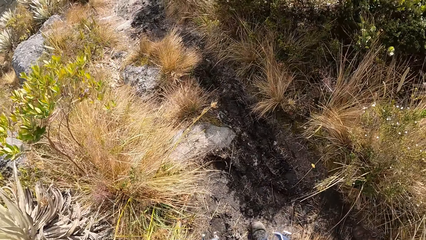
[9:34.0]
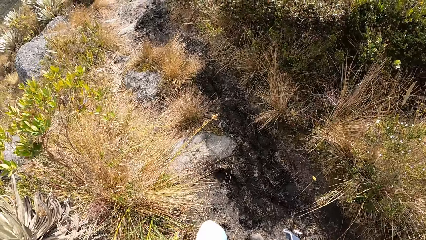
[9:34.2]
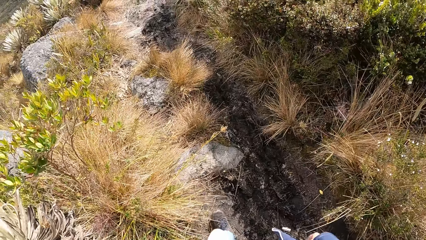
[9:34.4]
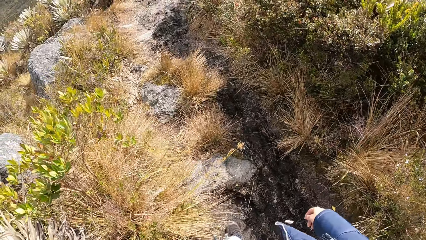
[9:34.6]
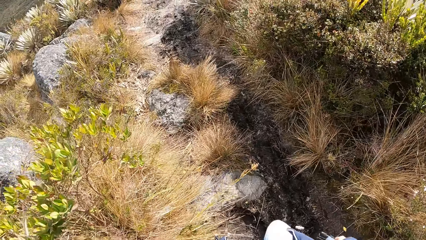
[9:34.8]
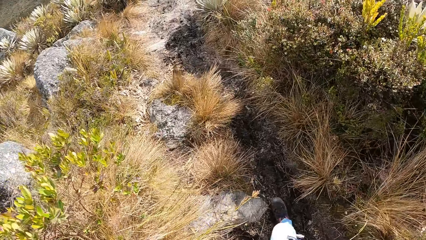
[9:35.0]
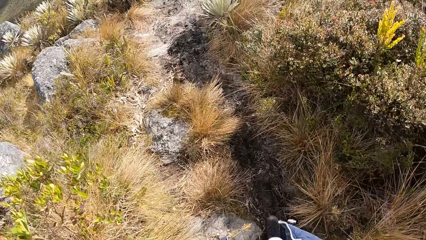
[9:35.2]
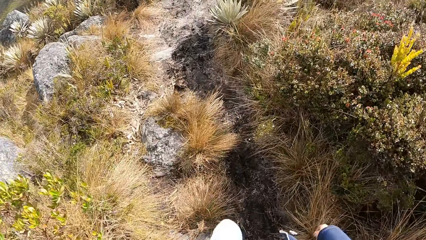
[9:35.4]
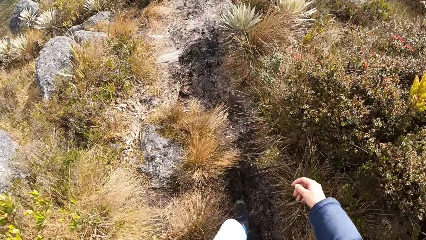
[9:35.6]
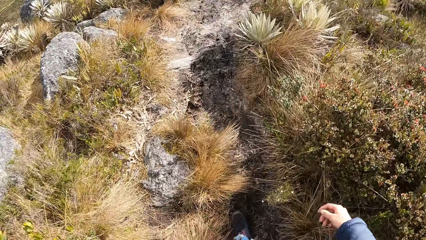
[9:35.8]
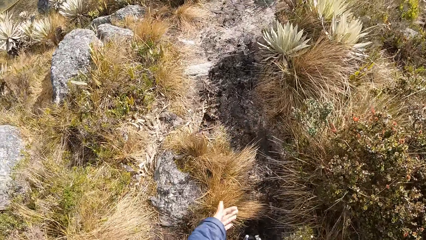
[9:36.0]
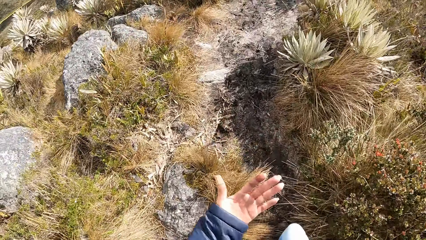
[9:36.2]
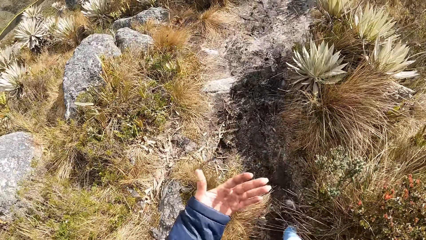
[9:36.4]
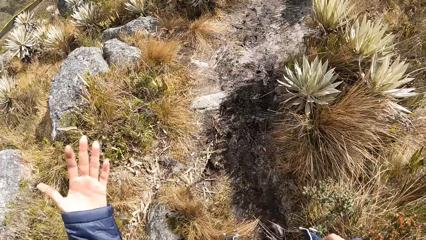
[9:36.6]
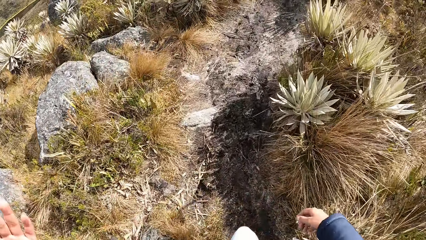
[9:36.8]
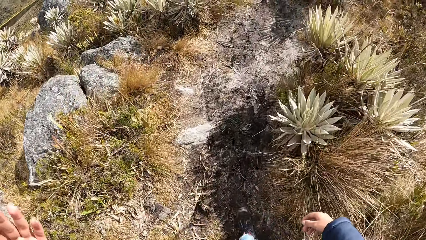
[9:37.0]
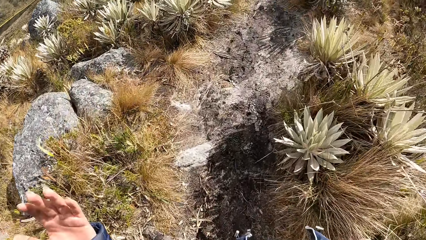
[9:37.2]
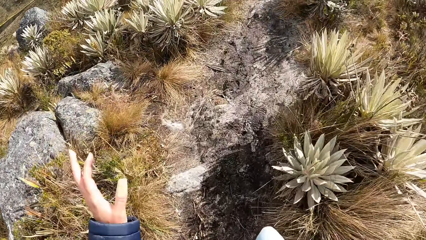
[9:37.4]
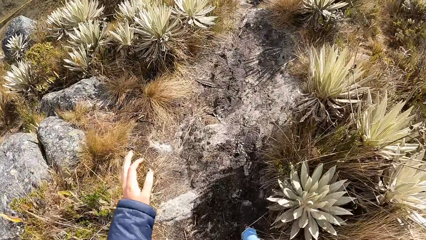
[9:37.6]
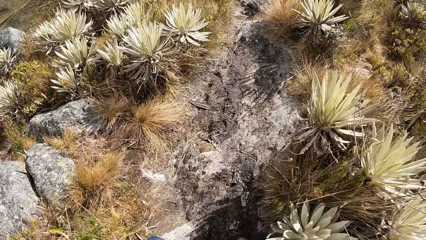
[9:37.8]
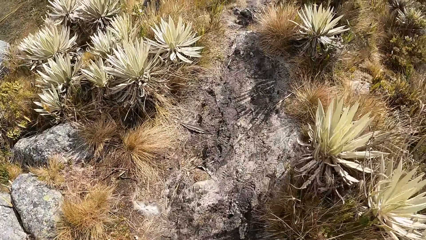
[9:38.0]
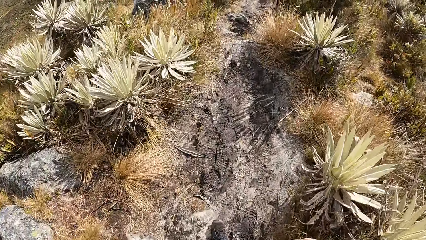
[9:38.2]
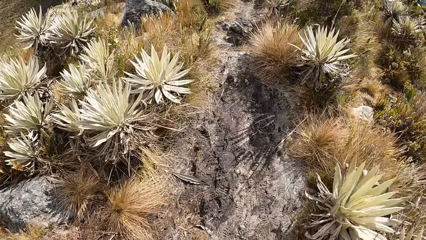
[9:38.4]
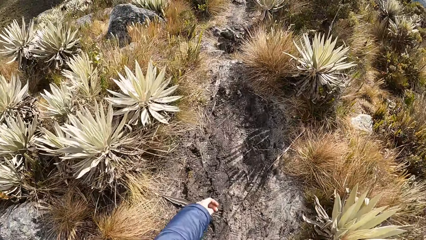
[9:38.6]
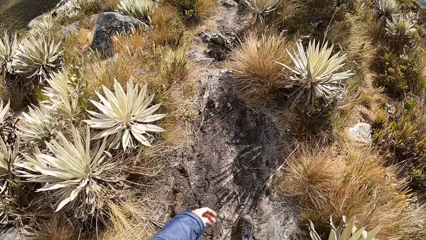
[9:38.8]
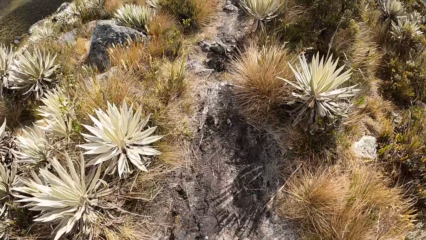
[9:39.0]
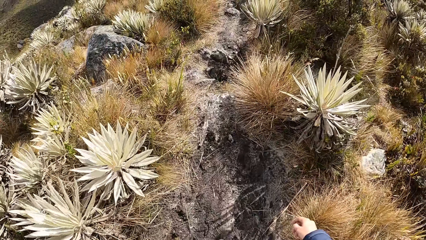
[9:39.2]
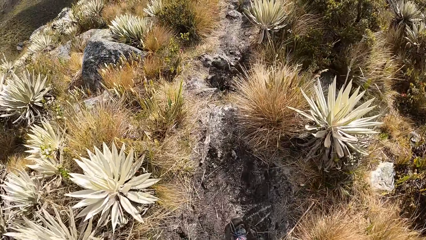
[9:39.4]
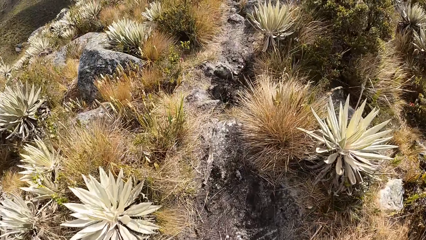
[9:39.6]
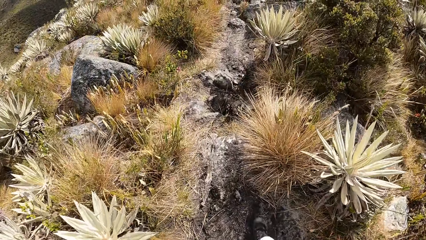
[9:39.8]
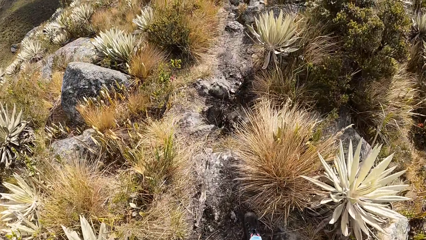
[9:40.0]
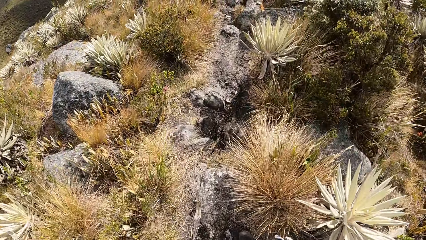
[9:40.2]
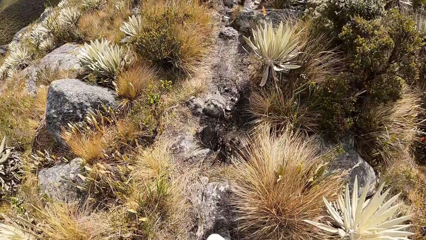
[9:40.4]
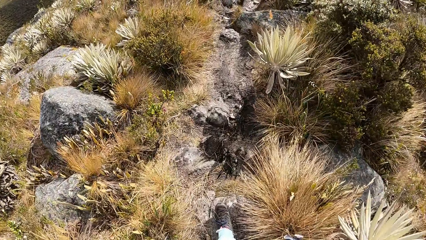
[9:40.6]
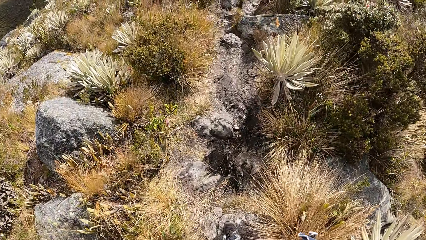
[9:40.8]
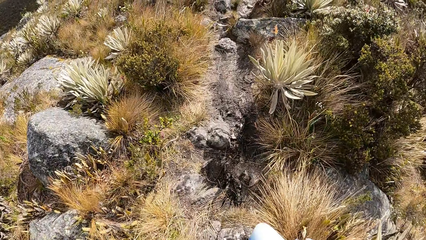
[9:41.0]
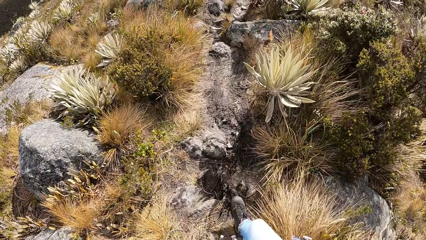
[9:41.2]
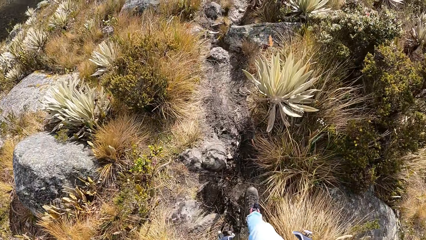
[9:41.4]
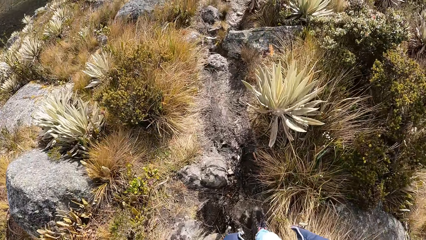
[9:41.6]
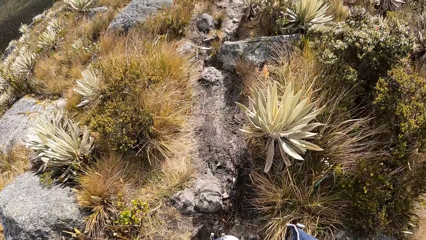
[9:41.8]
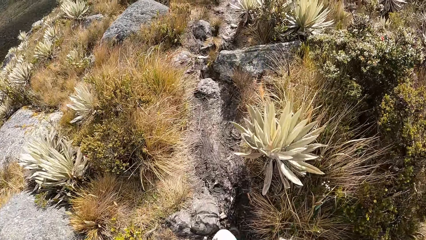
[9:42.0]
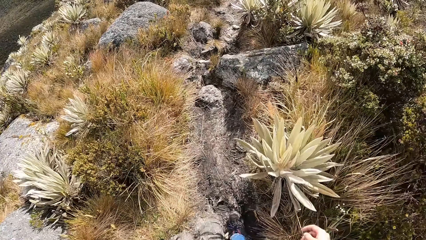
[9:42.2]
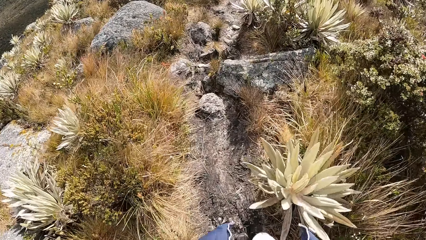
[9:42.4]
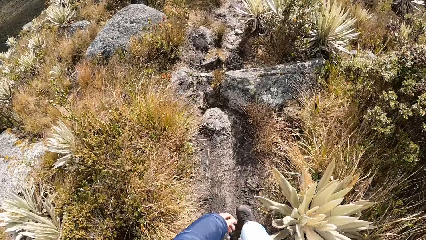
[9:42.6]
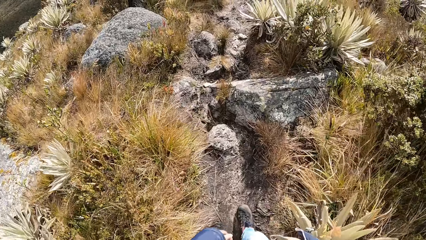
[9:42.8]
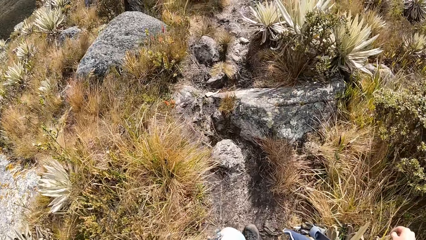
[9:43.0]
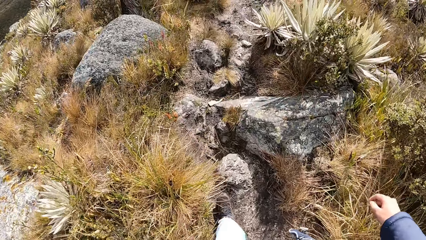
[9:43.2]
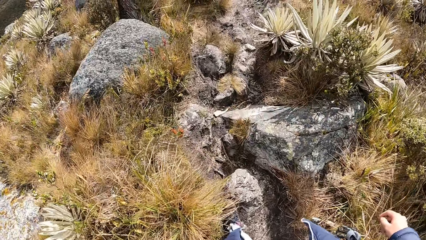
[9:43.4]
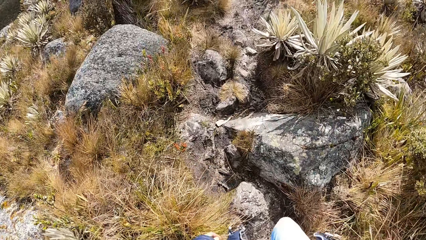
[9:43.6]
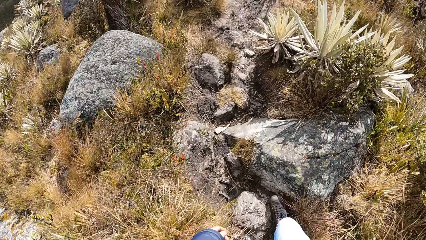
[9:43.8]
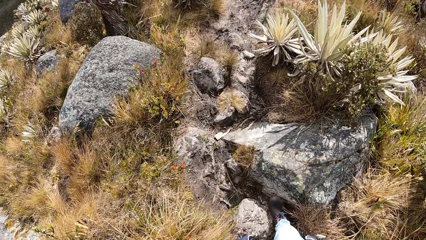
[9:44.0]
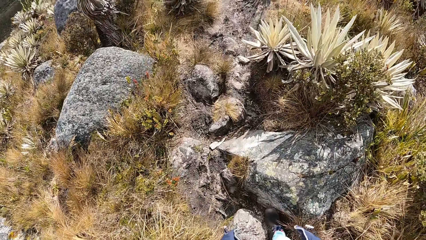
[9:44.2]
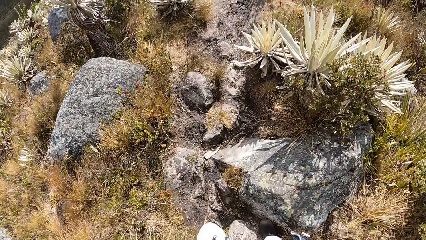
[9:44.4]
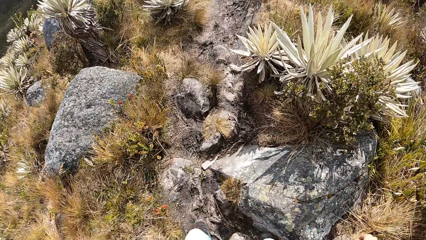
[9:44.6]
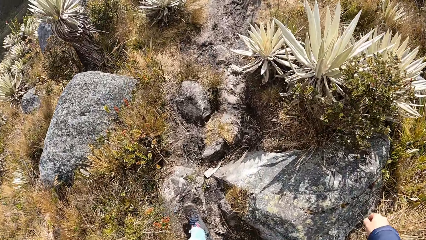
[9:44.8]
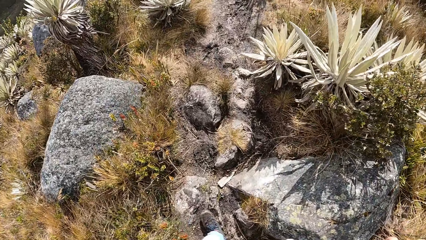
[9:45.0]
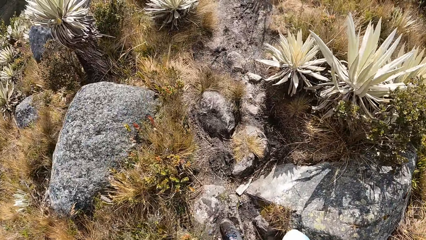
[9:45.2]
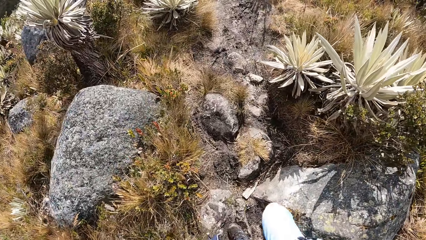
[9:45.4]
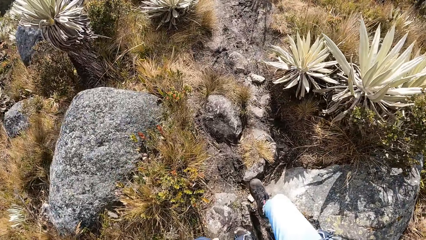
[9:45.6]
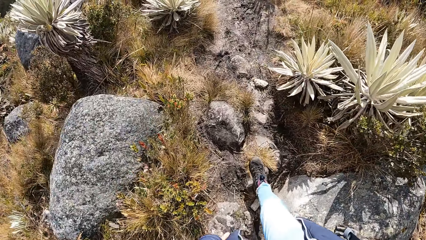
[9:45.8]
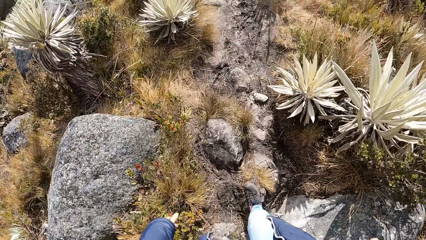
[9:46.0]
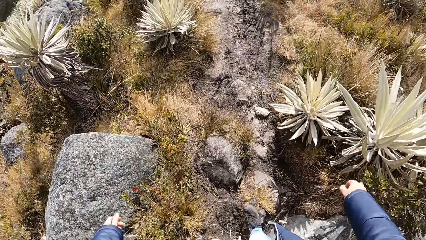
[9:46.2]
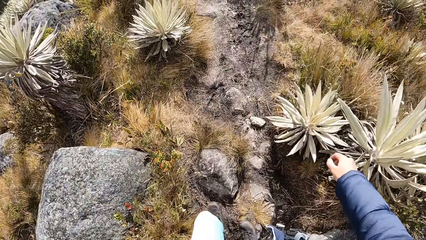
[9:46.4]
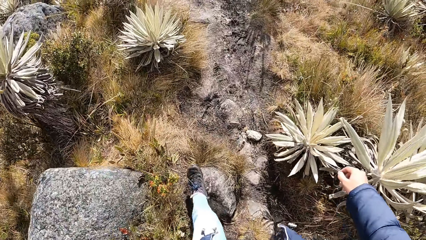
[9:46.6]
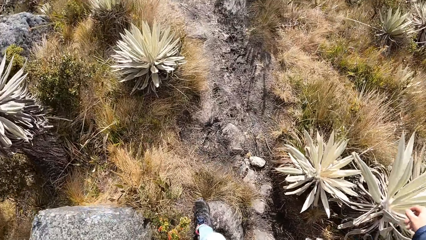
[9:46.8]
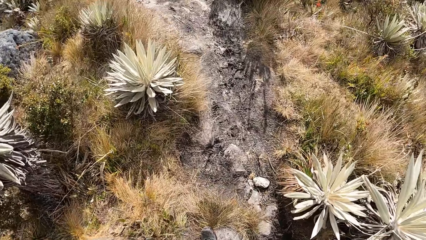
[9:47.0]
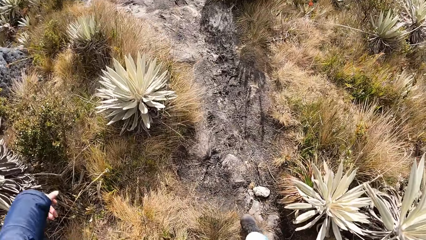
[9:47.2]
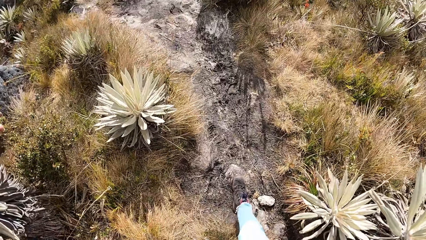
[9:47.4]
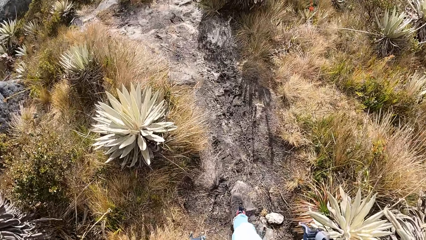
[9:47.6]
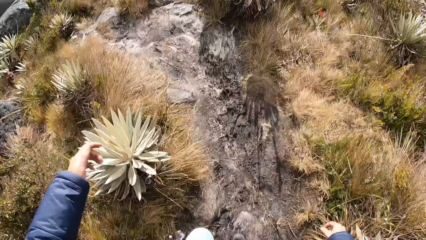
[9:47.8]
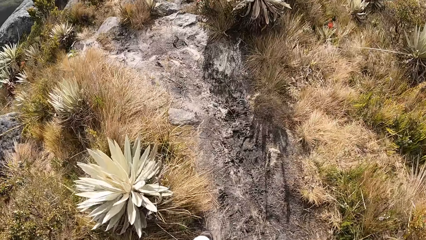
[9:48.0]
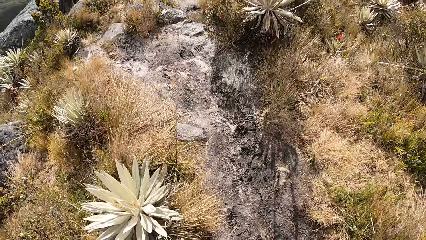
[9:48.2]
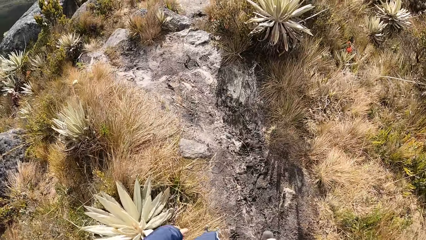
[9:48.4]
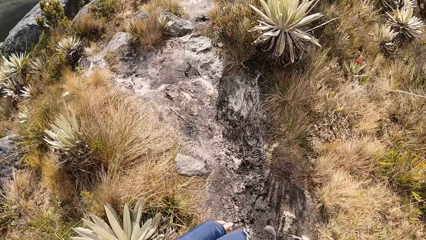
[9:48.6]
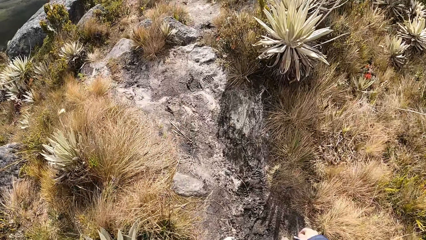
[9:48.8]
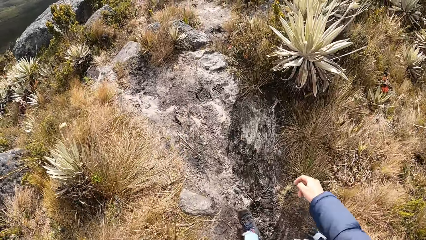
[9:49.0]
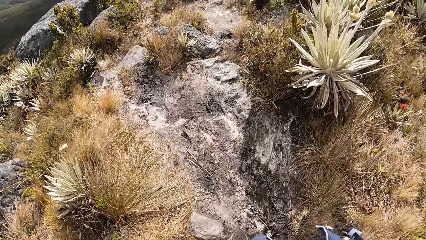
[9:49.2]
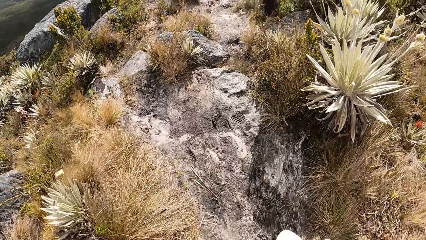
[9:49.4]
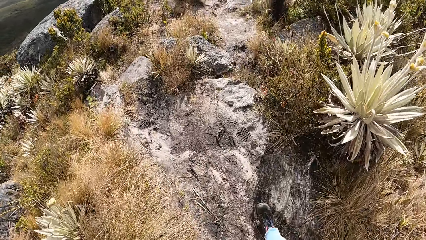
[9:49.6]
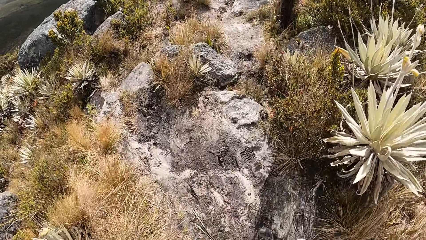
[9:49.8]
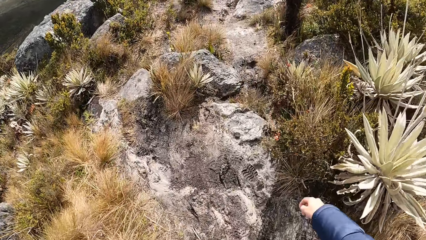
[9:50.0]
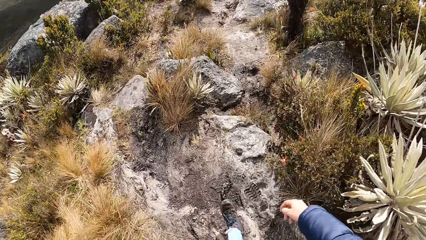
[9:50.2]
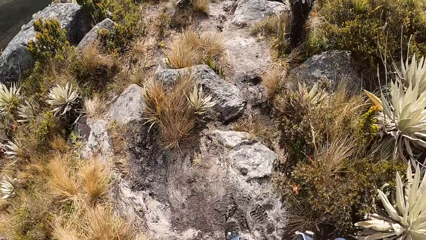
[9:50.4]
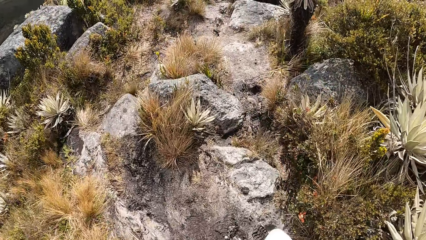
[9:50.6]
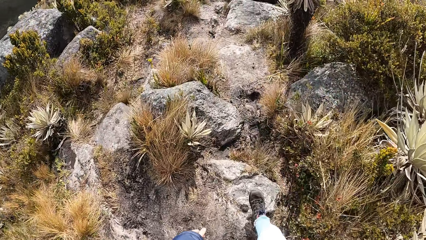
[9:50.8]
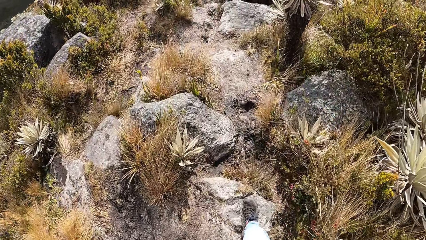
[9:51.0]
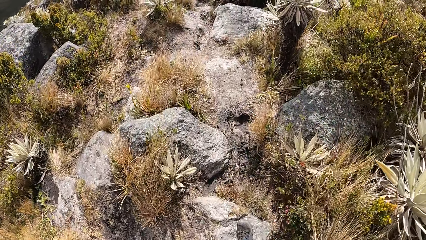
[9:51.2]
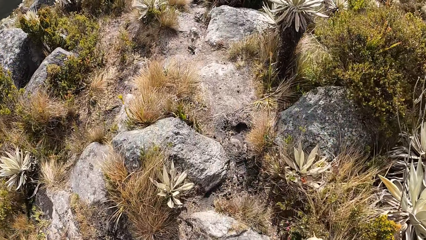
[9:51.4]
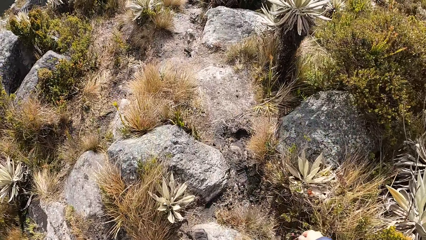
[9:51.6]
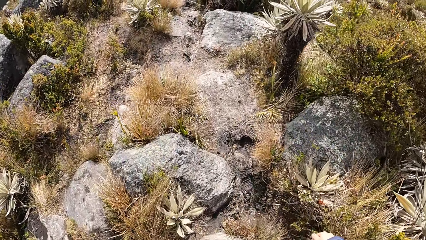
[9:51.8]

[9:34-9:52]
The camera wearer moves the left hand. They walk on the garden. They step on stones. They step on the ground. They walk on the garden.
